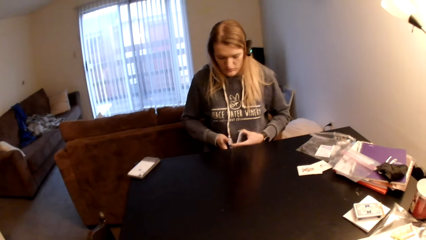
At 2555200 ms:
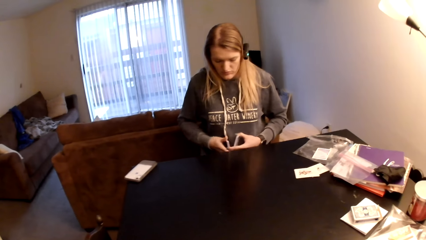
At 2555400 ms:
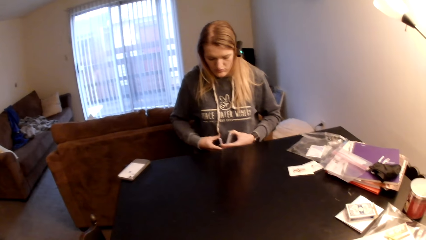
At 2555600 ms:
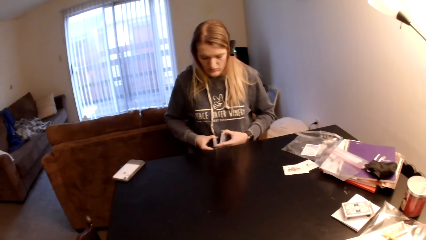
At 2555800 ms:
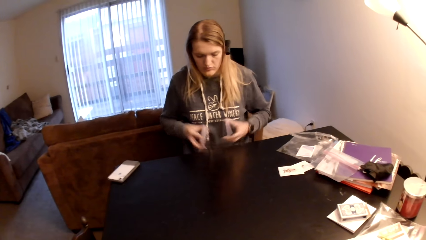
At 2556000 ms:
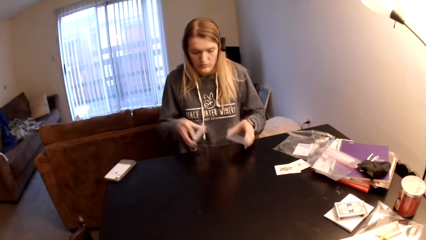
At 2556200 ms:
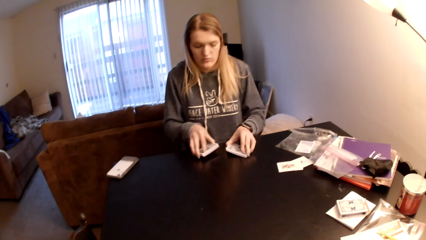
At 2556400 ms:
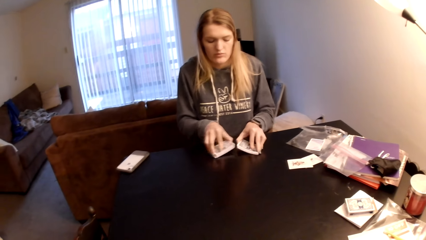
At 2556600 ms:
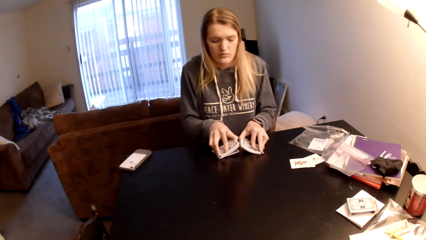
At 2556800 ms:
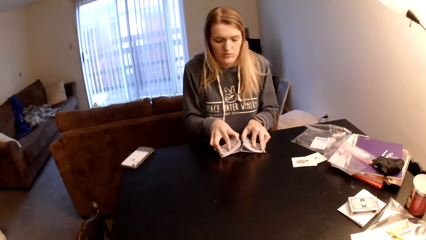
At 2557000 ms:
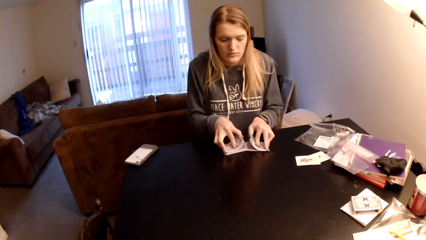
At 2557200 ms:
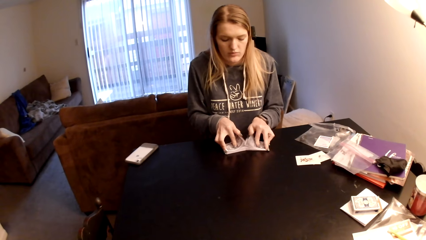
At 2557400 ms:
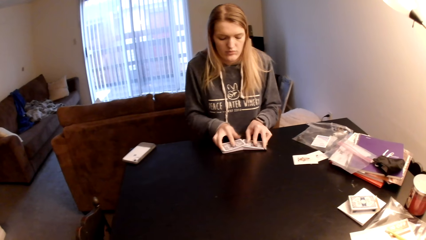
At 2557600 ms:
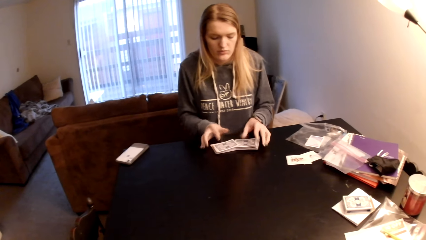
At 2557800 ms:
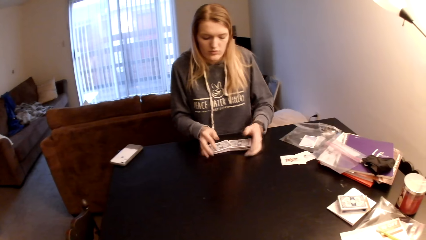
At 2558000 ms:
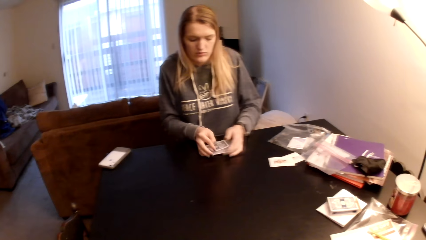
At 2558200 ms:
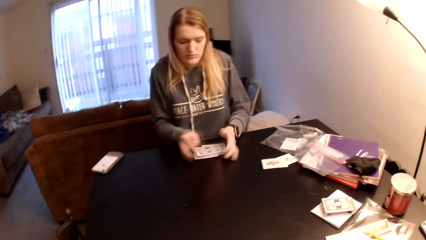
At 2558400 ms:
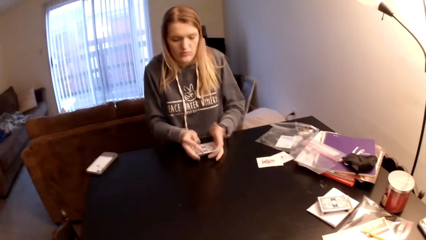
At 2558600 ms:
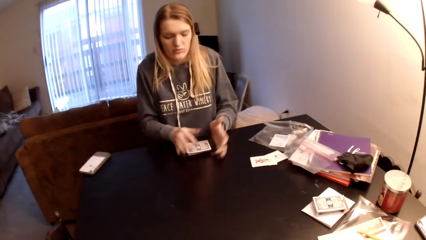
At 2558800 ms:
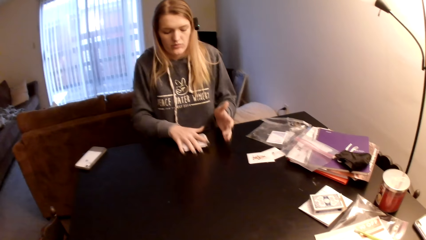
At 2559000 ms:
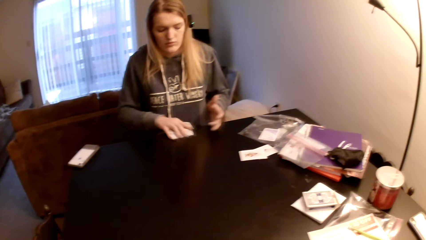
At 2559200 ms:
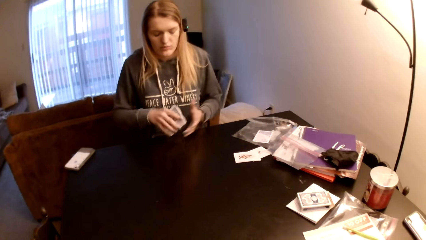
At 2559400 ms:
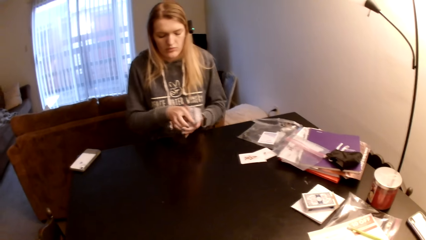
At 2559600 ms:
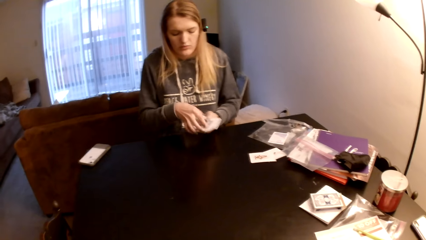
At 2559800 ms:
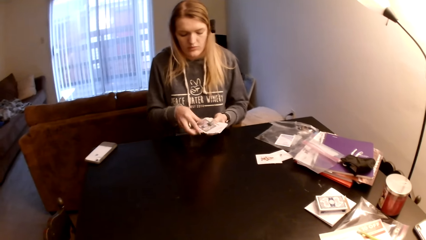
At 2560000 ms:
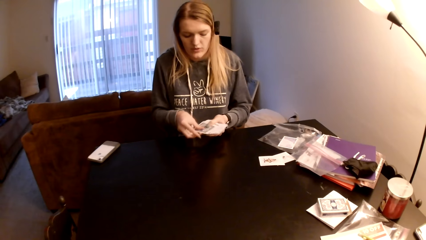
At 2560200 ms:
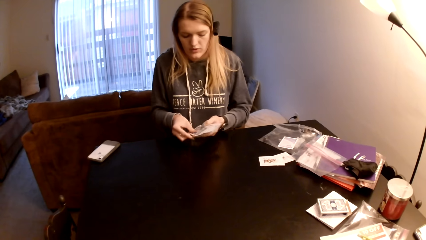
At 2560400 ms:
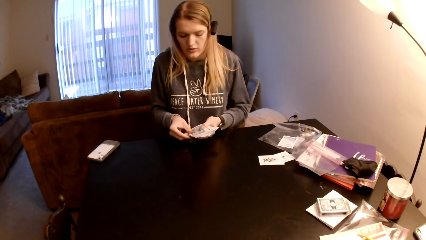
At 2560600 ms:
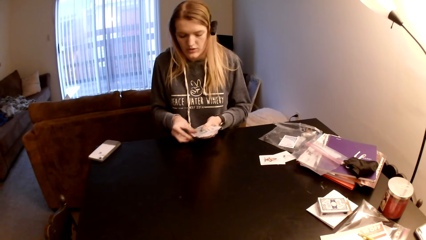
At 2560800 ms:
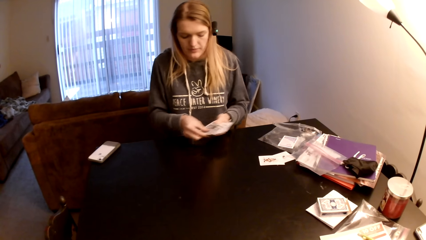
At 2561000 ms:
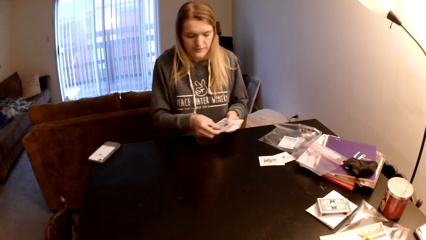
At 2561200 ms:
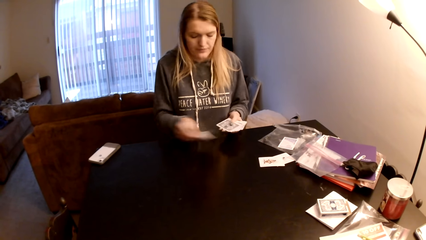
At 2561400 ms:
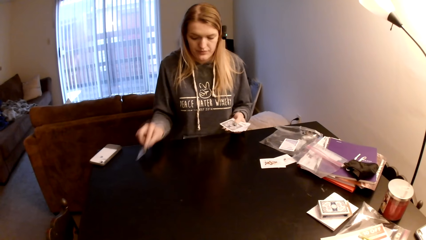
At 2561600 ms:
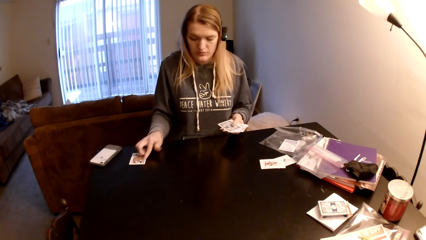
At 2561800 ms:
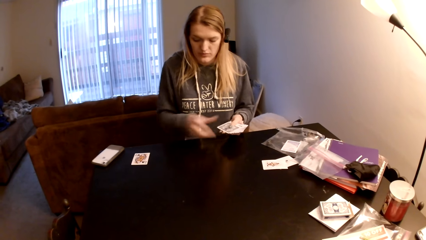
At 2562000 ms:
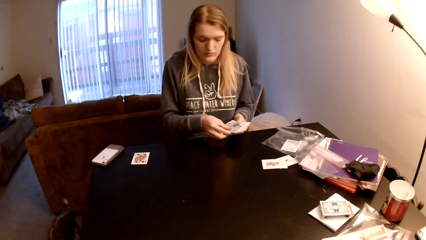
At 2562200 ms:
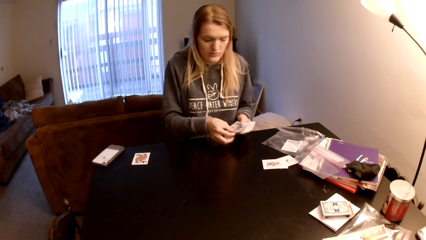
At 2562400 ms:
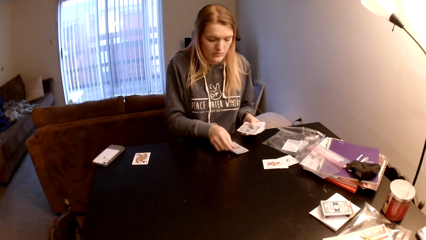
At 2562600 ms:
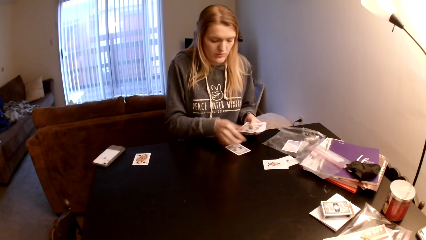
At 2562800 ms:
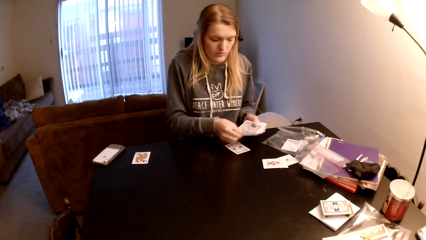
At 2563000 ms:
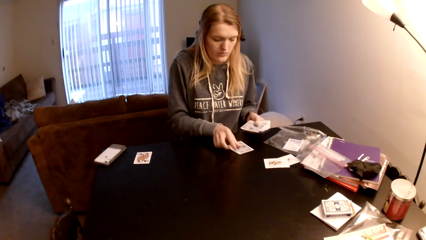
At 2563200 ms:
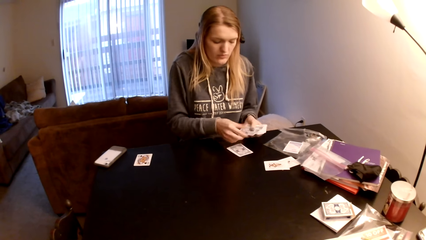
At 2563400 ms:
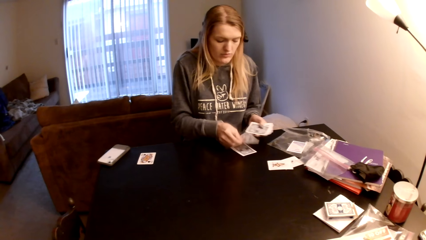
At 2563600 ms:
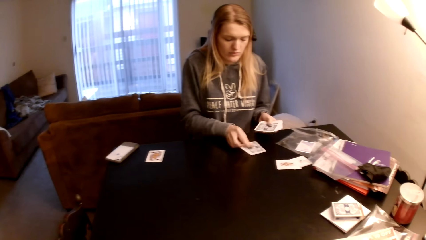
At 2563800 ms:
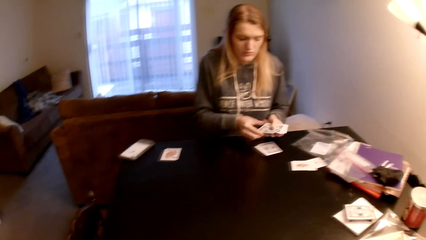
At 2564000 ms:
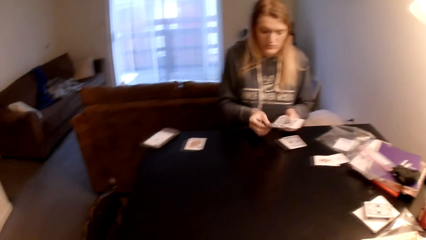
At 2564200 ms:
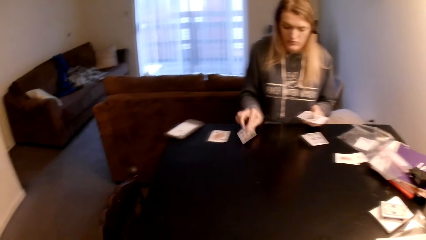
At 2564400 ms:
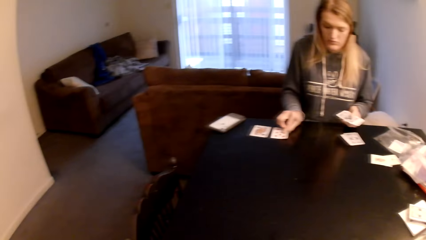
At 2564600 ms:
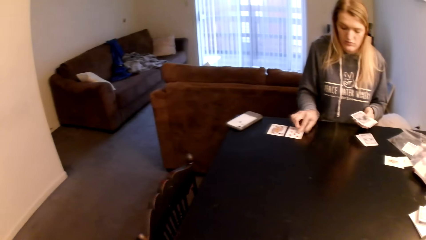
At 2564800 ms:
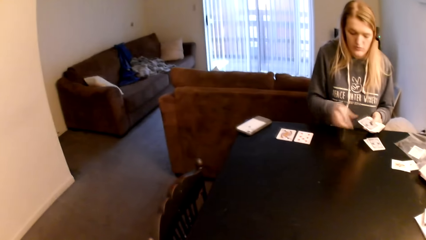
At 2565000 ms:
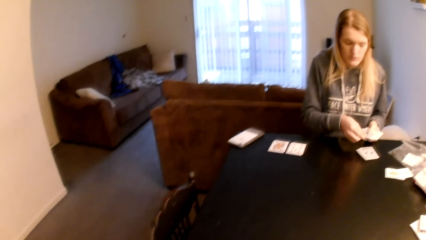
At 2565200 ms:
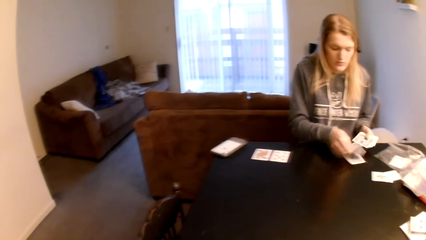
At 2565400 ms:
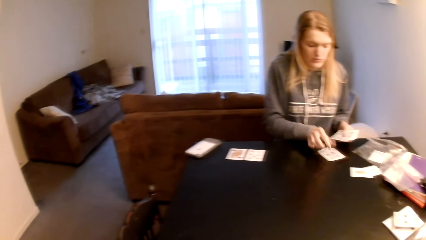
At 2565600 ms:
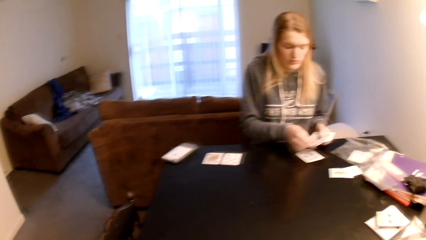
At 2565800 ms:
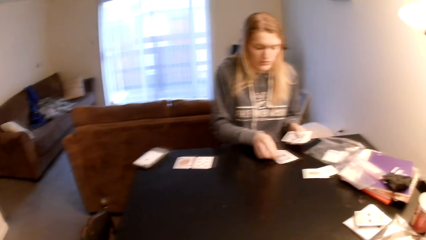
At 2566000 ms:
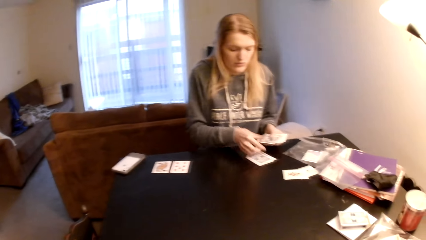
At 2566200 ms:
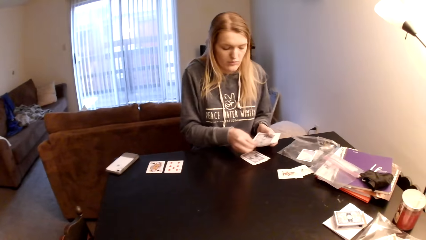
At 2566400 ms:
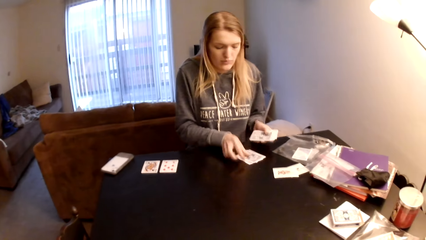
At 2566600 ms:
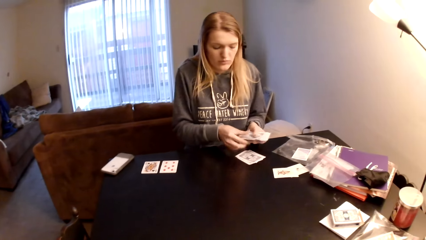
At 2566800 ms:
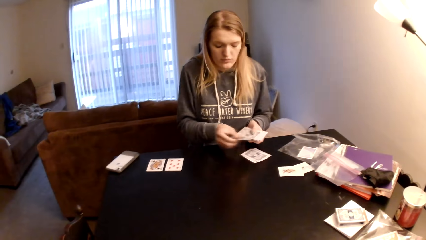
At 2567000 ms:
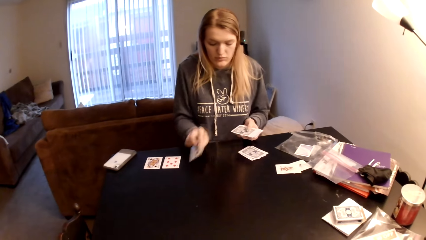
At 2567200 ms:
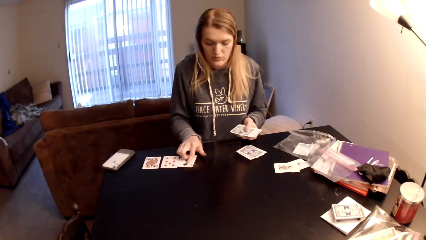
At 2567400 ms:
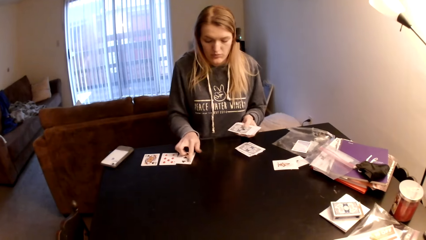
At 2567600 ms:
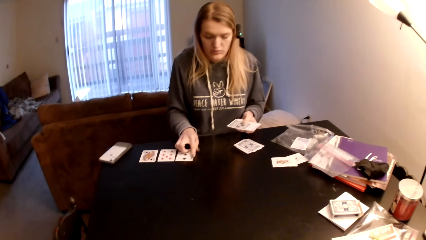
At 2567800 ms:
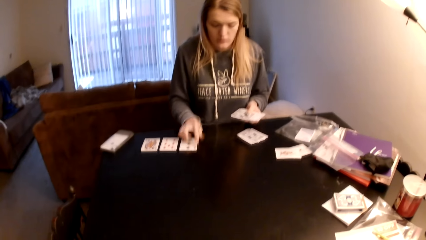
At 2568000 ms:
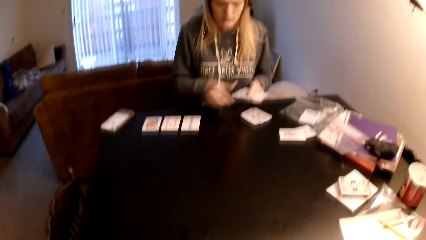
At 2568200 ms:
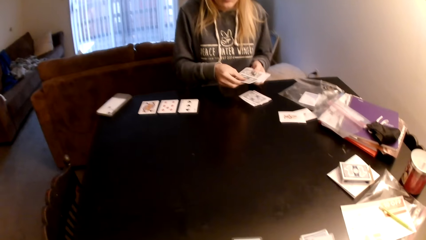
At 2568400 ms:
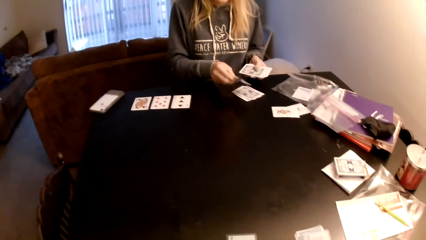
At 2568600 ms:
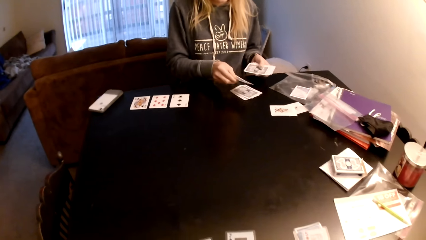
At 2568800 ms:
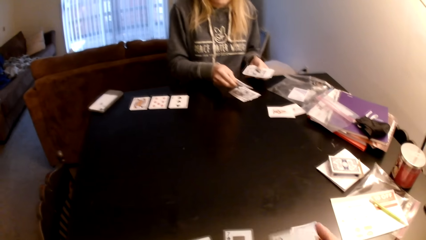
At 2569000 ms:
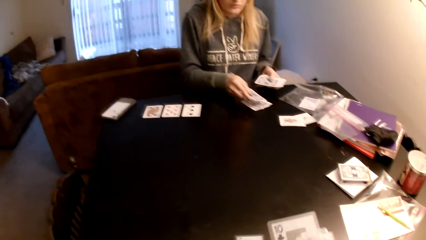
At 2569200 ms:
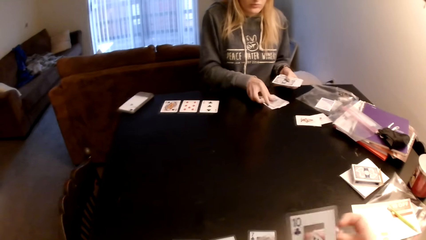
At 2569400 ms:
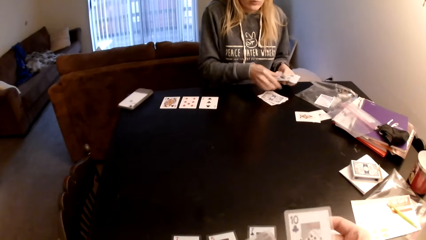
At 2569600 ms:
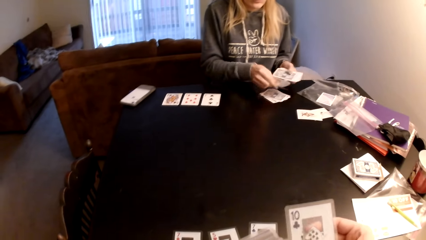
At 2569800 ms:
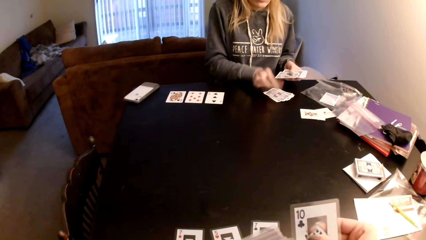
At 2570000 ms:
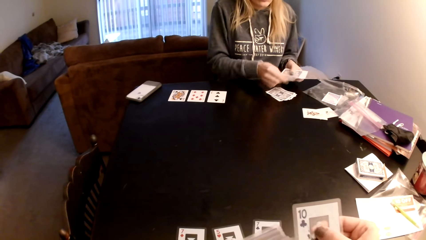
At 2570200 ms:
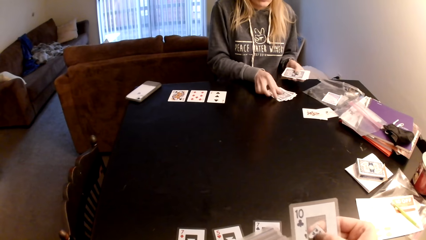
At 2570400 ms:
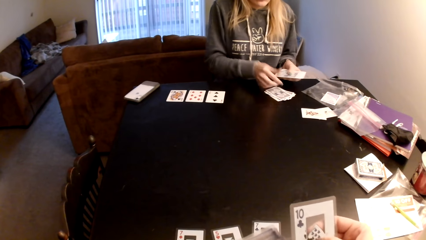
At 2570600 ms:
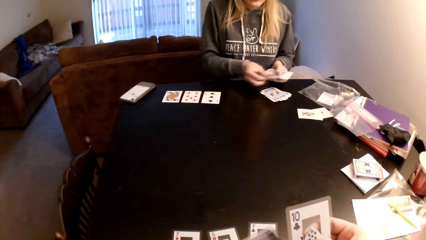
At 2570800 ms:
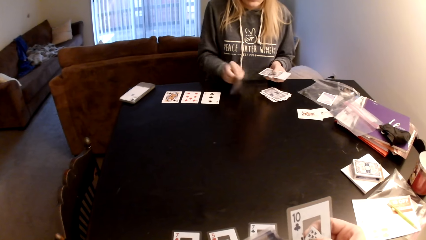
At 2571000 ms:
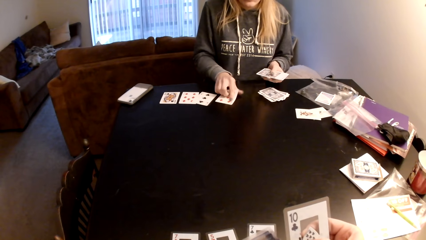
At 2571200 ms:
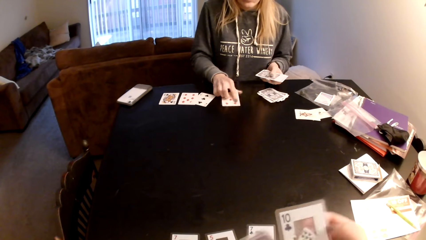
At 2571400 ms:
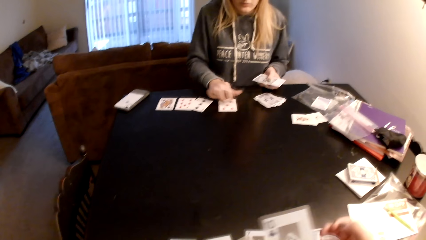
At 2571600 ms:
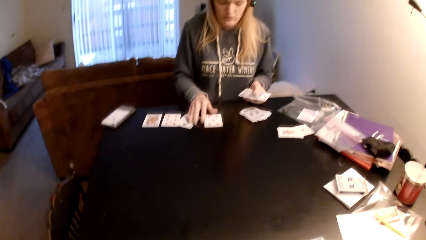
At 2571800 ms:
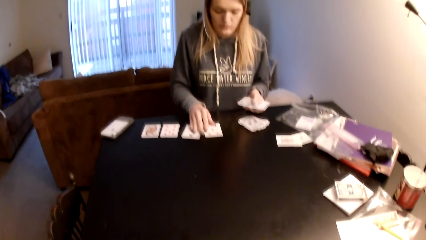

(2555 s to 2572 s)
A woman puts the cards on the table and flips the cards. The woman adjusts the cards on the table, collects the cards together, picks up the cards, switches the cards to the other hand, distributes the cards on the table and puts down the cards on the table. The camera wearer looks around a room. The woman puts down the cards on the table. The camera wearer holds a card. She sorts the cards with her hands.
